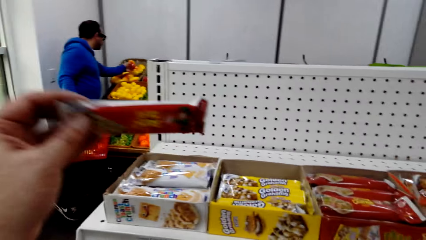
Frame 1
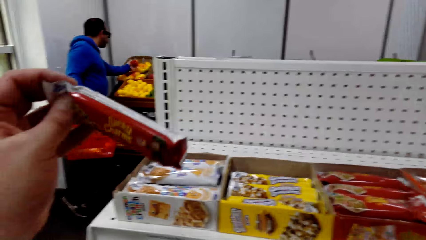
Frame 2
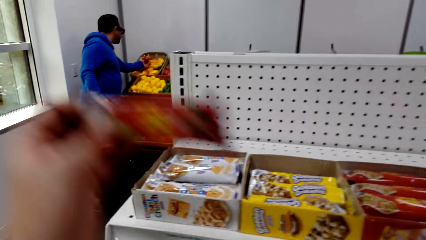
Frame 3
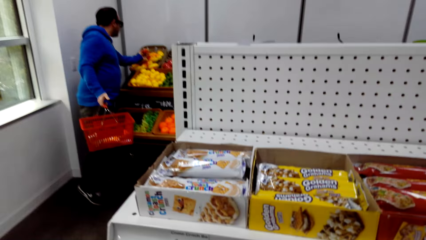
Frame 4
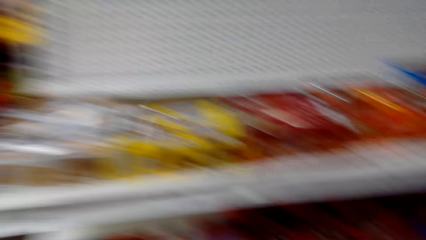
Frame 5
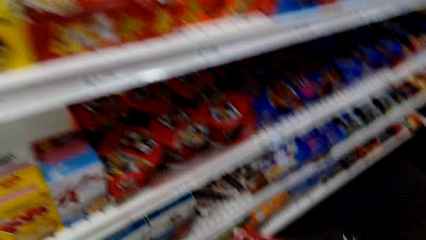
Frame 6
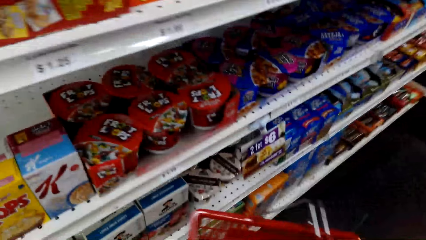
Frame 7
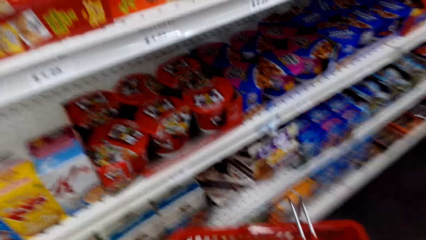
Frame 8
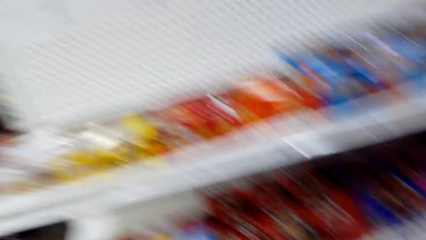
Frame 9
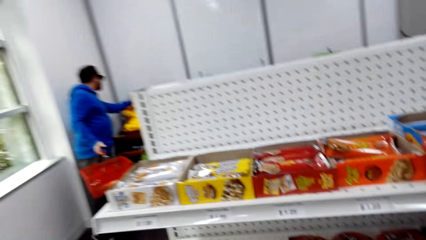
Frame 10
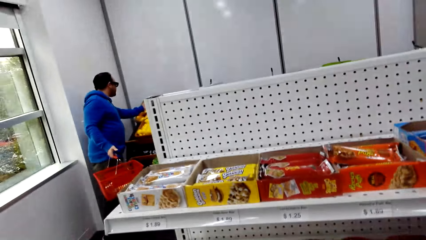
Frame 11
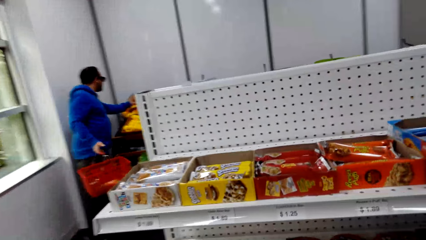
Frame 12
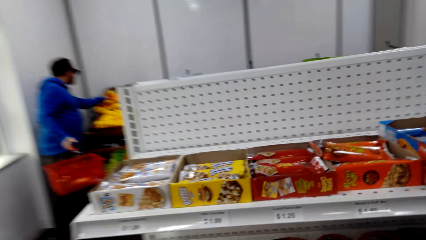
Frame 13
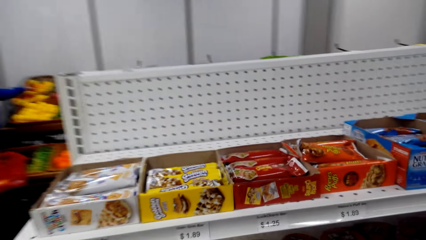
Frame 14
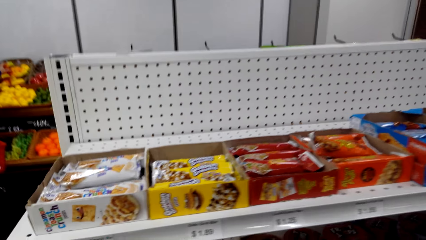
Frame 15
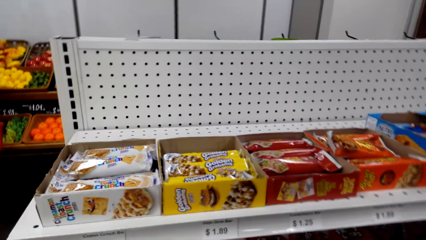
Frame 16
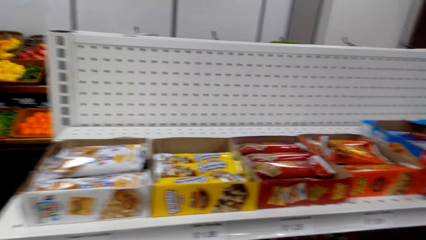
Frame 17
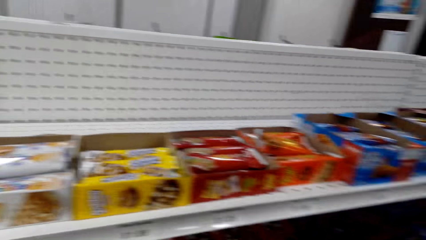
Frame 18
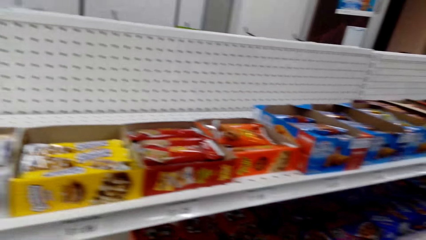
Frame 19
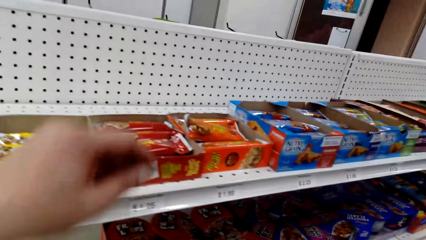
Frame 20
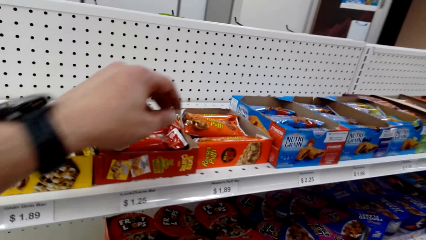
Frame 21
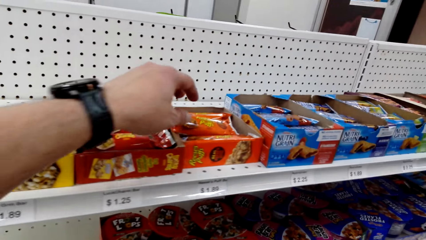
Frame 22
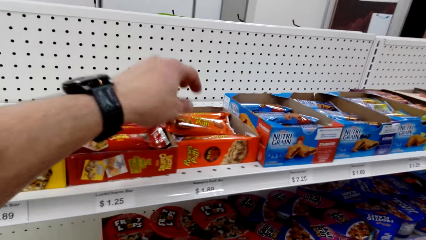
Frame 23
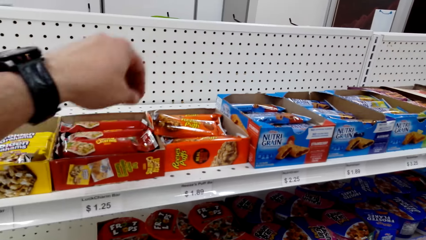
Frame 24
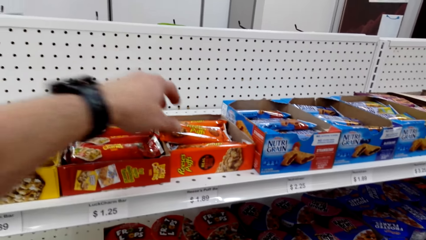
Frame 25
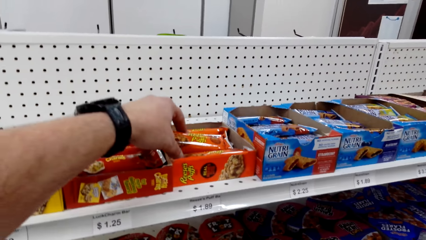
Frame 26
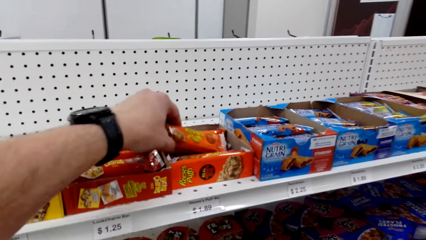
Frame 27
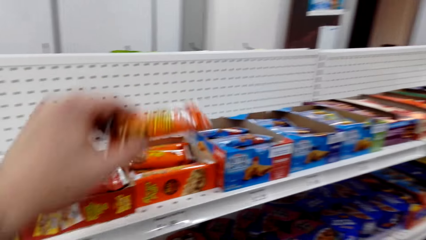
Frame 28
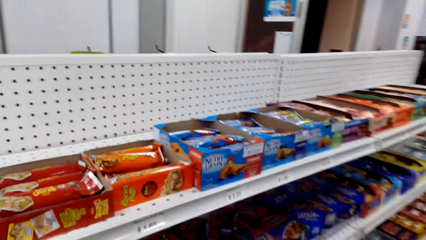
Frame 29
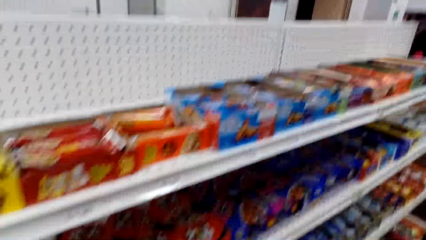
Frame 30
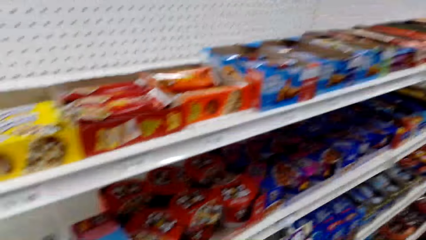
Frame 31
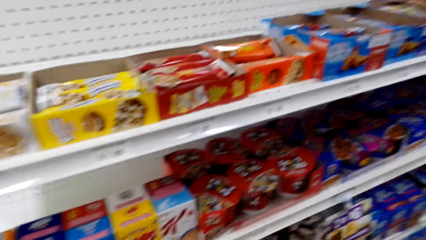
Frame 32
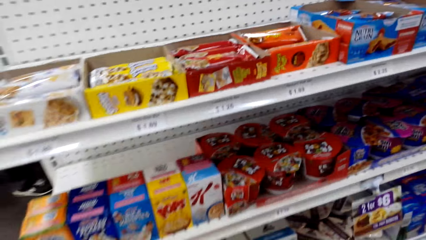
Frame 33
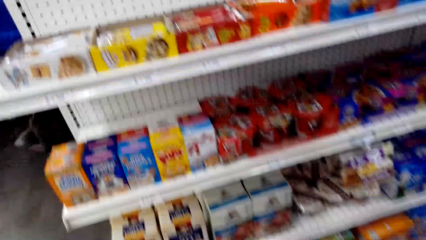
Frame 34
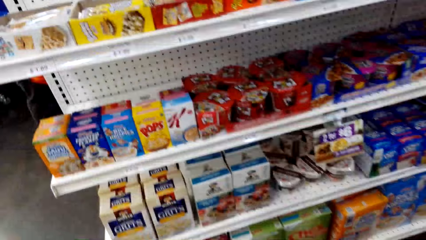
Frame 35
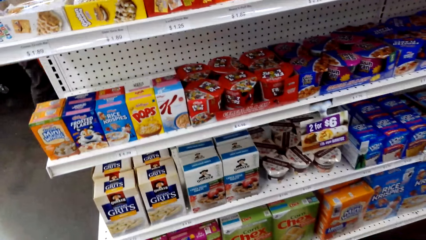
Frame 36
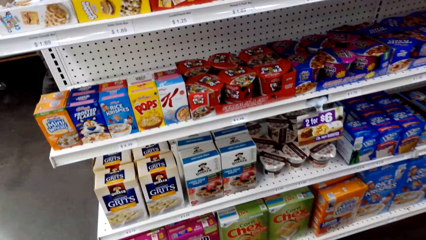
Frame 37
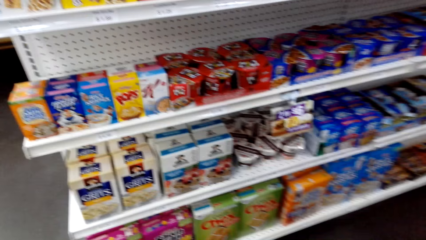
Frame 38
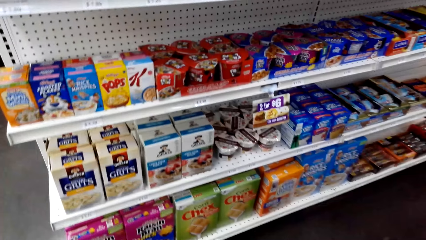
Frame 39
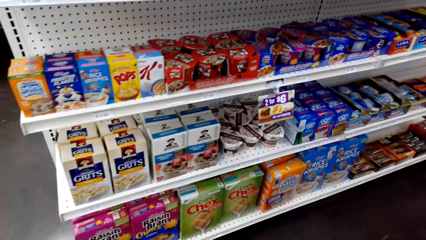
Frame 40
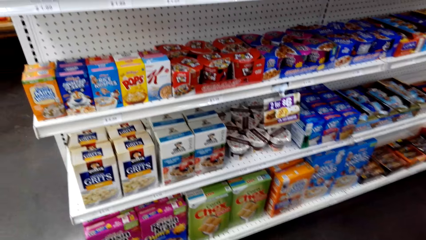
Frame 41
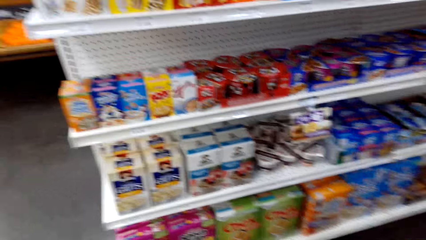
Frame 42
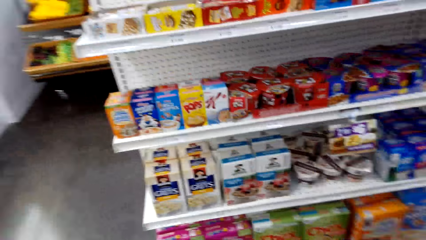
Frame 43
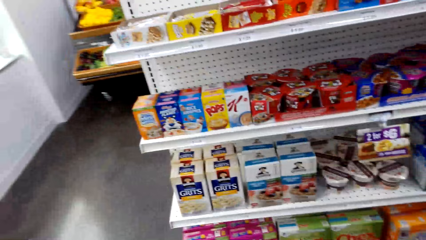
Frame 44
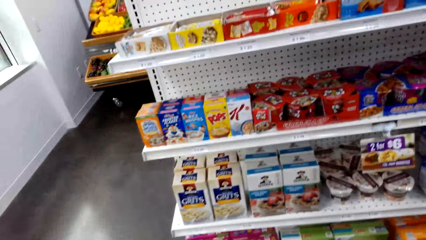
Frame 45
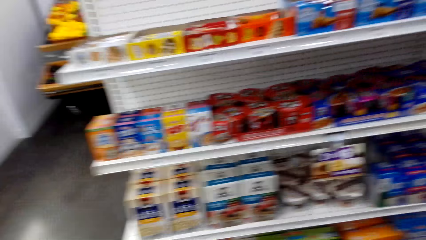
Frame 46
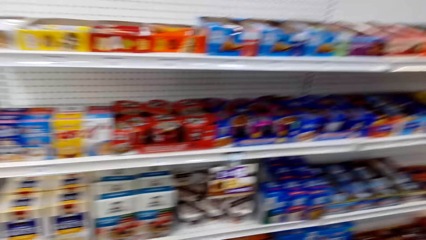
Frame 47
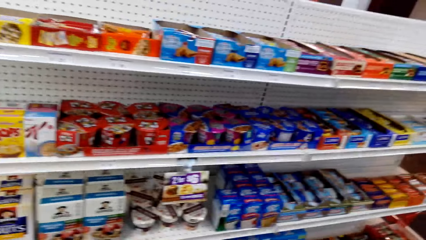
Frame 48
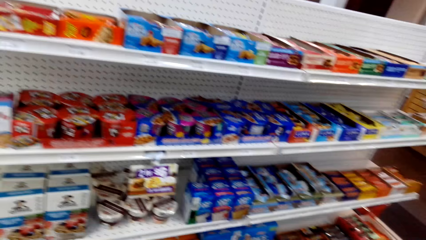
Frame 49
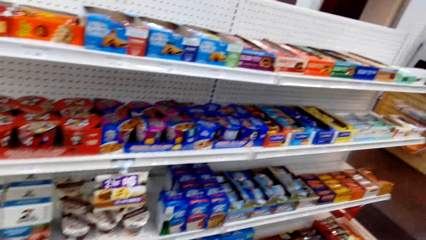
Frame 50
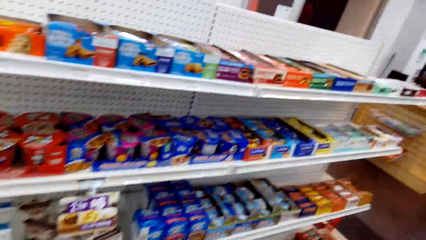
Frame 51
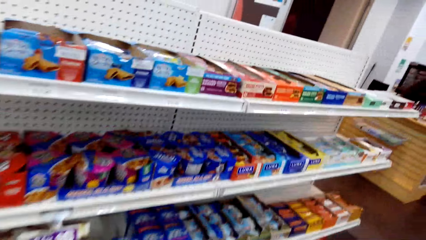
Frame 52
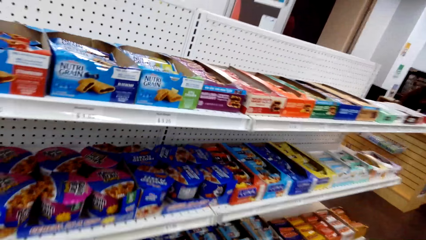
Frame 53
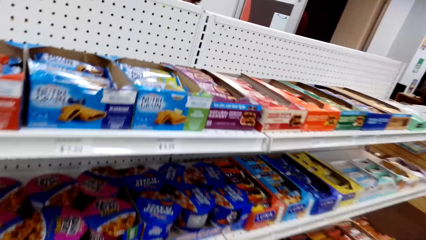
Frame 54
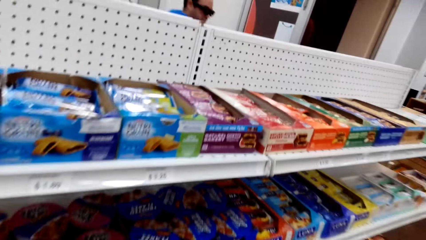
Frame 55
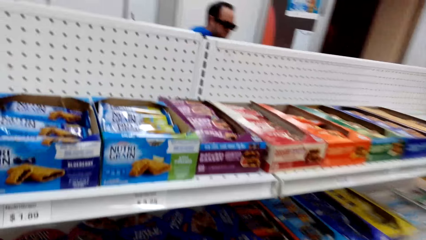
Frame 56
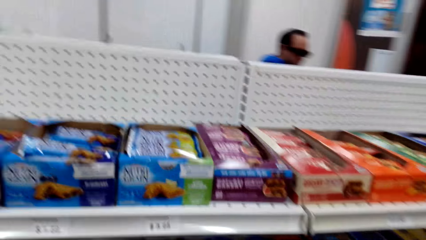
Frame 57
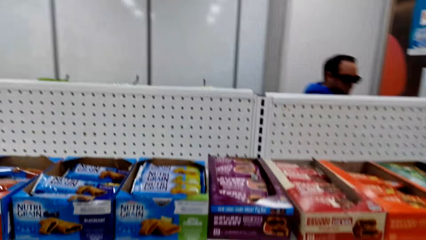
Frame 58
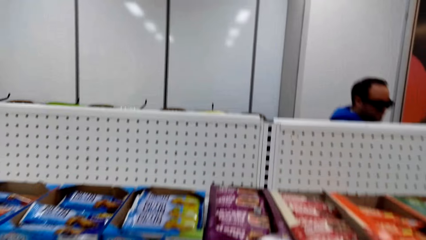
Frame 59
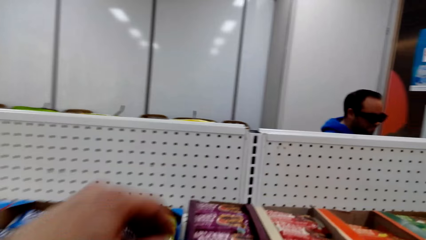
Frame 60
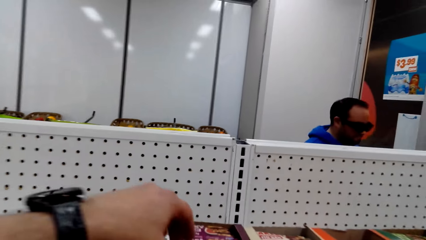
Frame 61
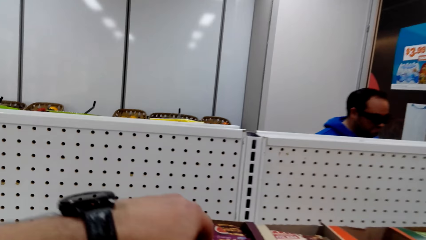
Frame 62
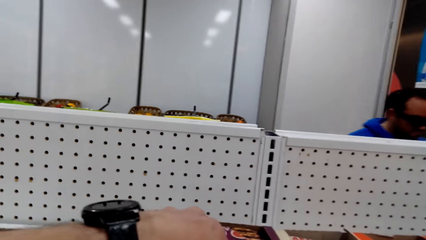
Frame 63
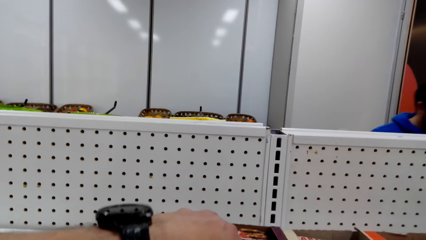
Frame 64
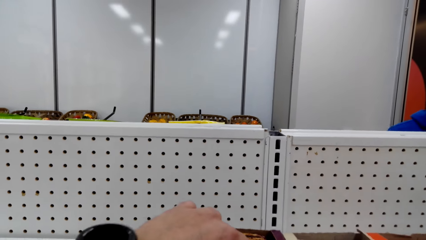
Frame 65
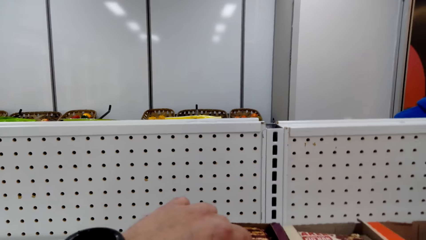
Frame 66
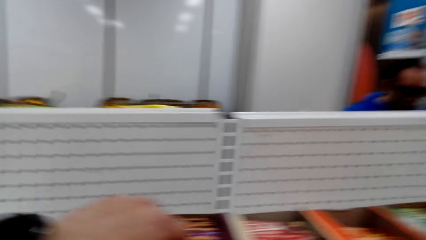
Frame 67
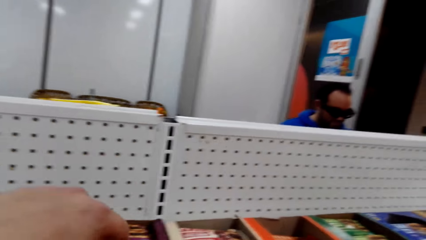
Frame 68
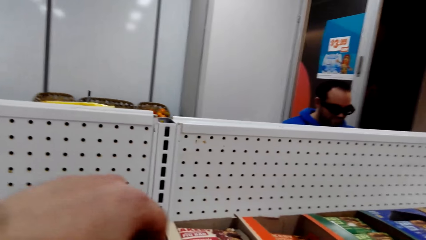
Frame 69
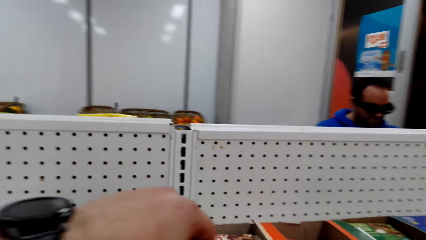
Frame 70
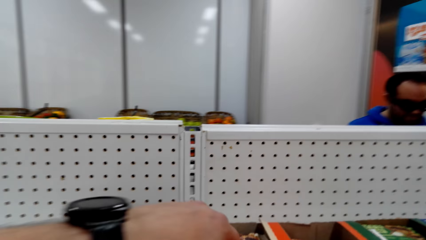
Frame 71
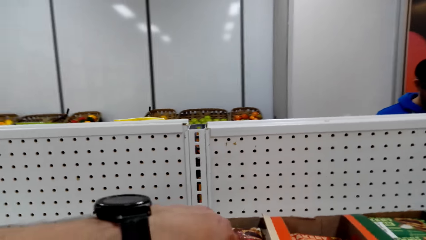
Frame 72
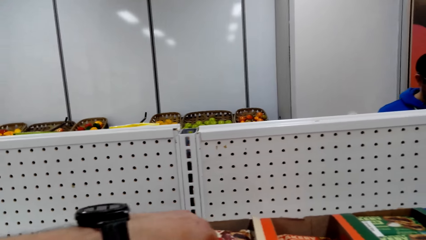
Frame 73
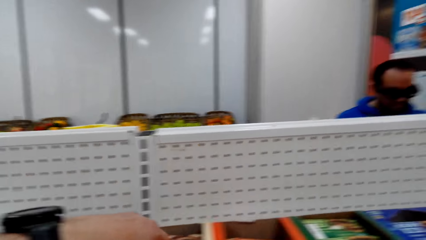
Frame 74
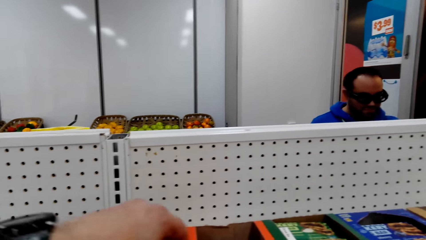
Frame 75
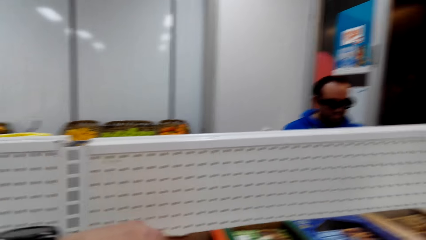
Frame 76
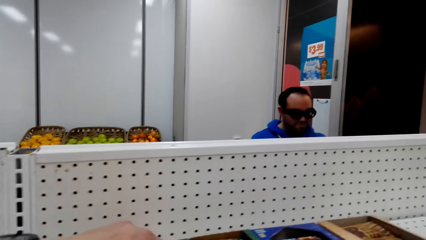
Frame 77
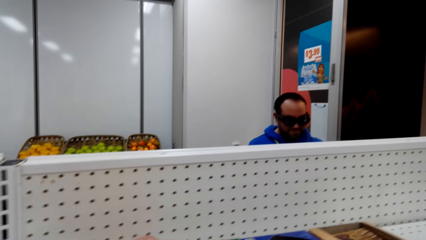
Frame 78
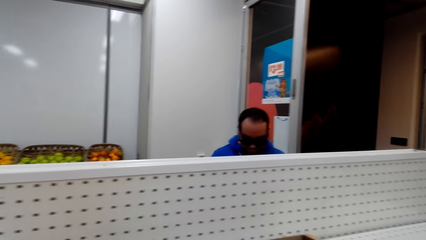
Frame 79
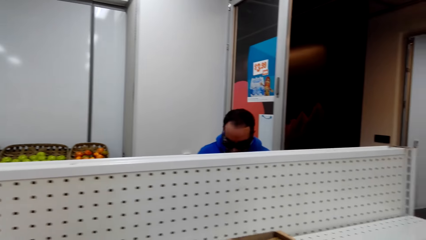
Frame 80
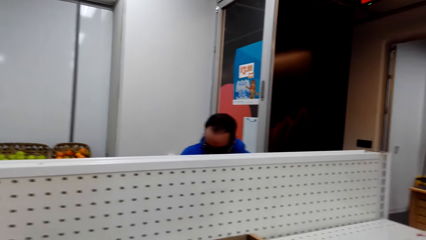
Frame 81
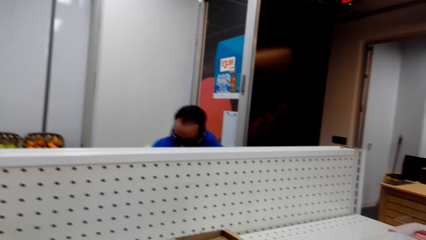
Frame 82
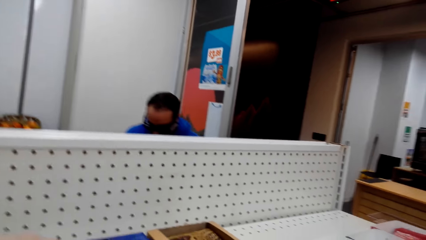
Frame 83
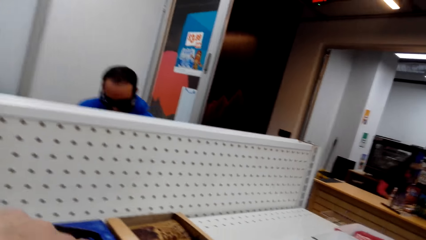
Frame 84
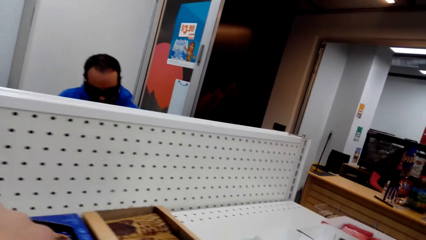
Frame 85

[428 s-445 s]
The camera wearer walks around the room. They look around. They pick up a snack. They walk around the room. They look around.
